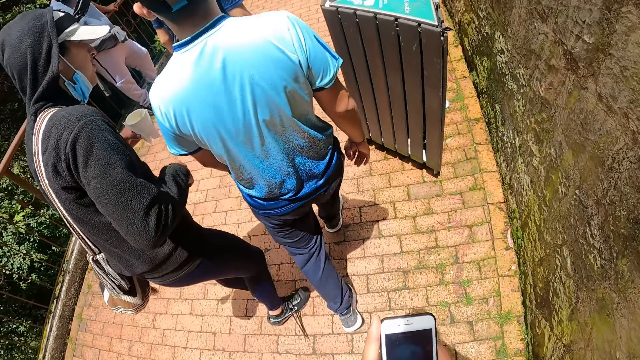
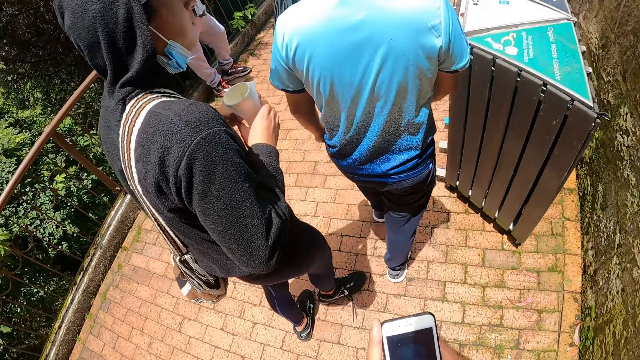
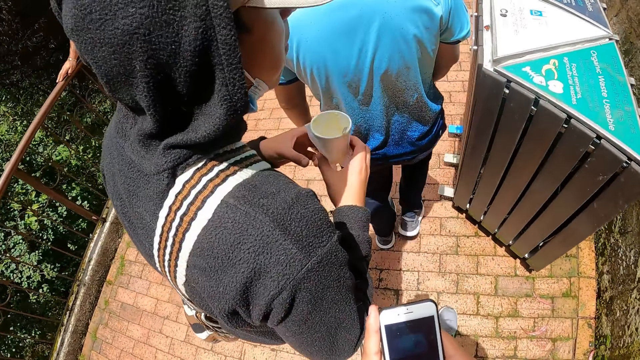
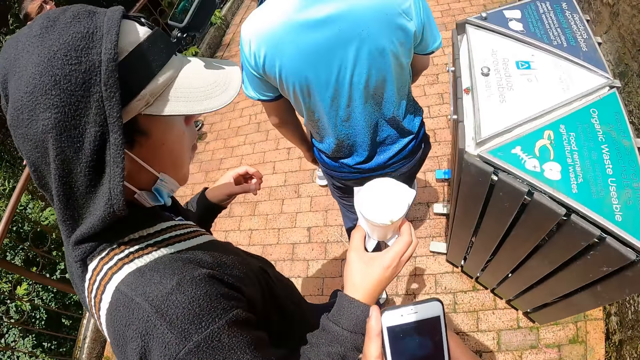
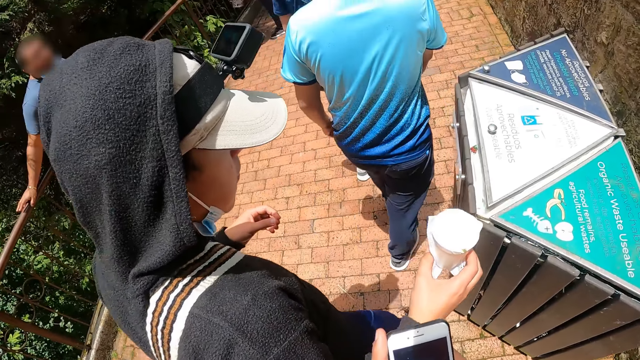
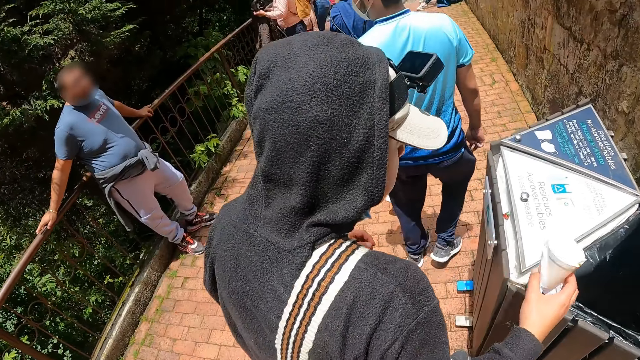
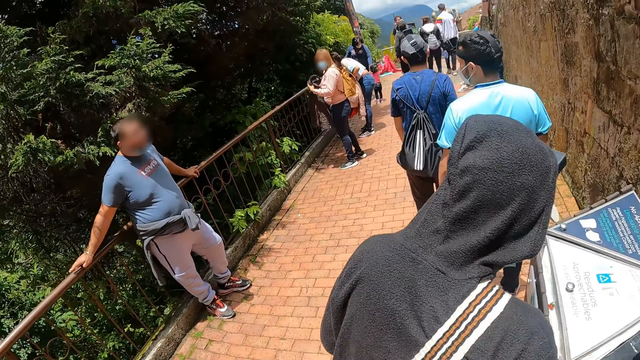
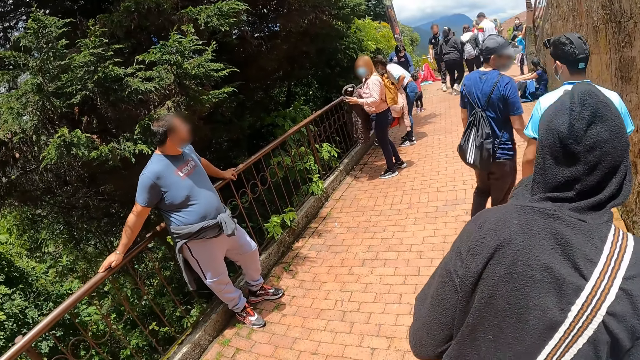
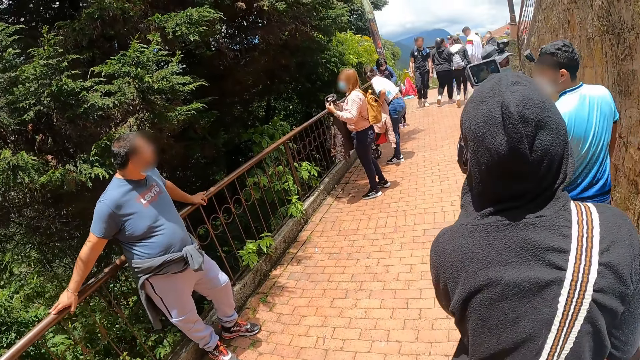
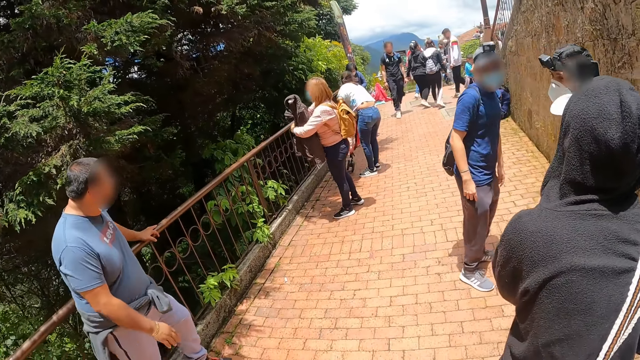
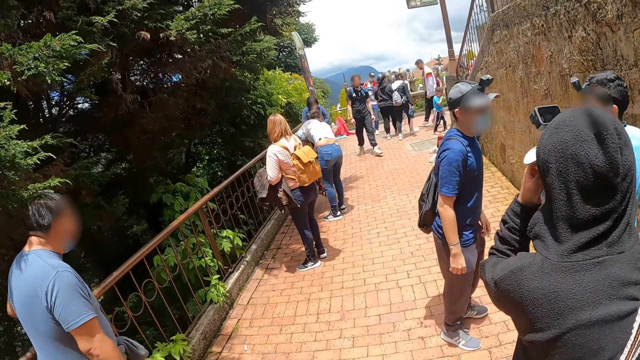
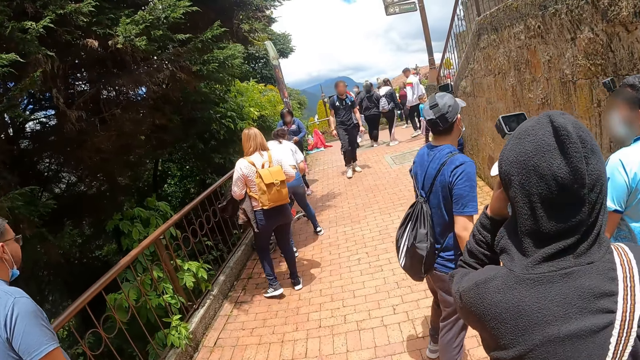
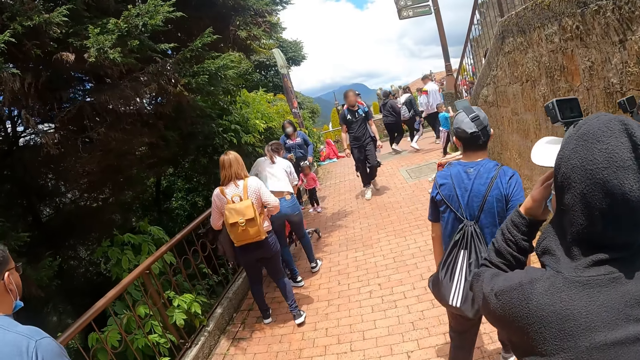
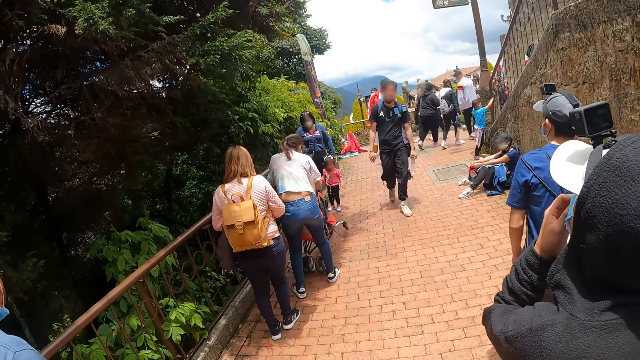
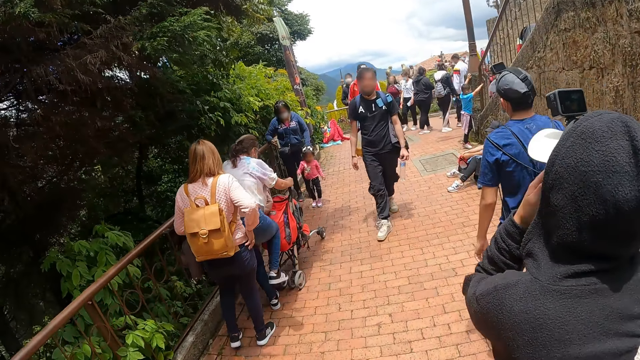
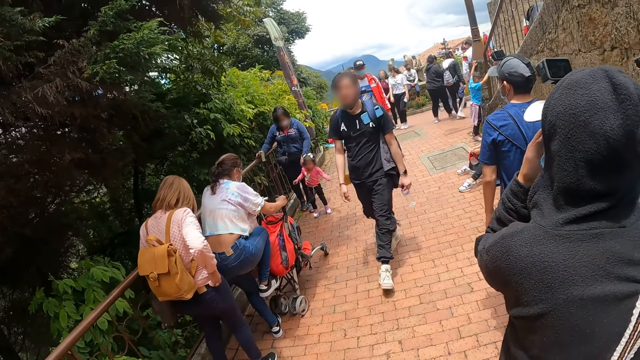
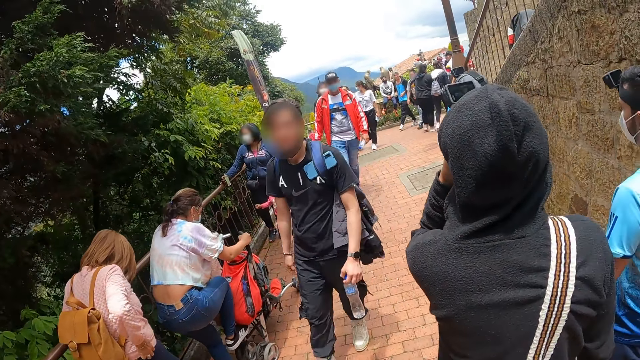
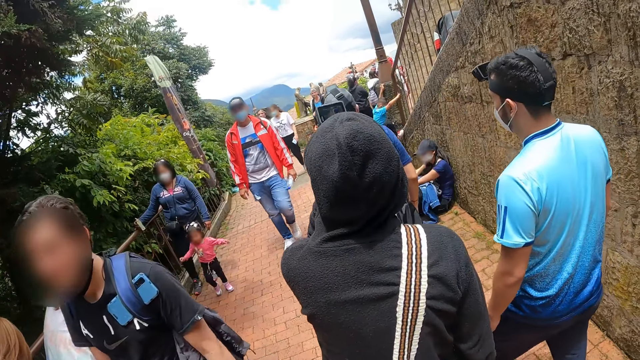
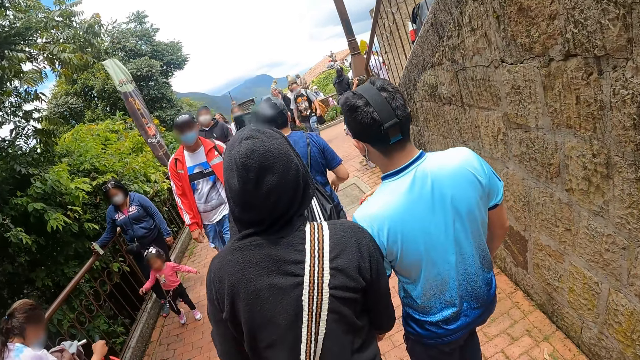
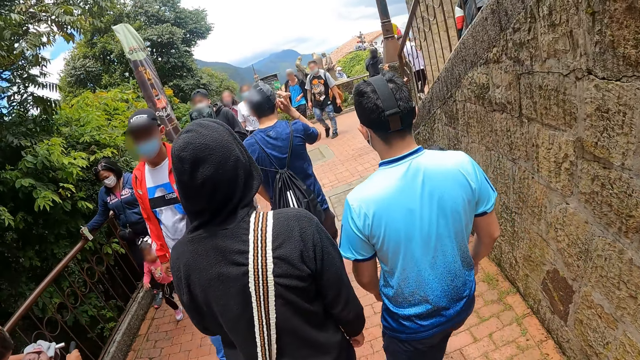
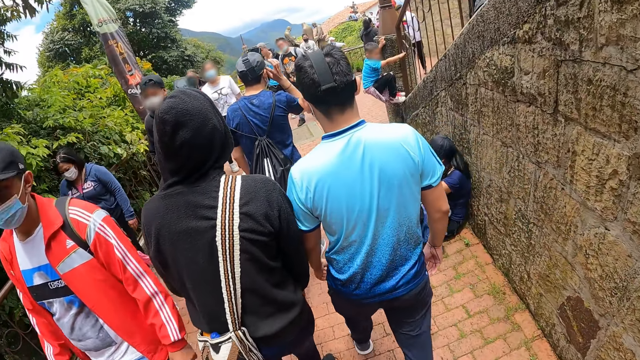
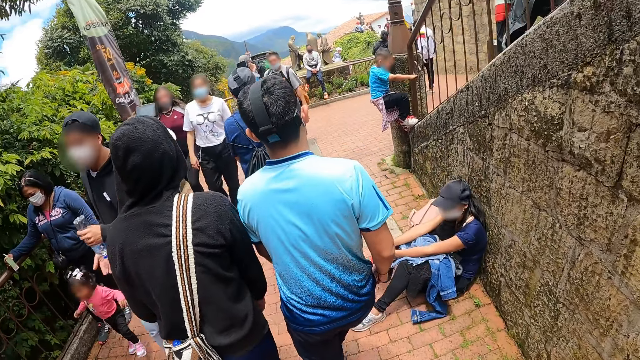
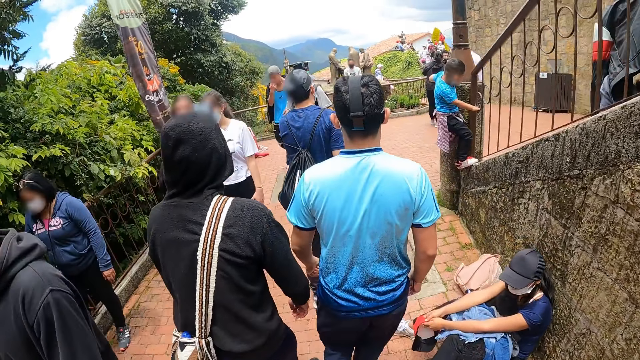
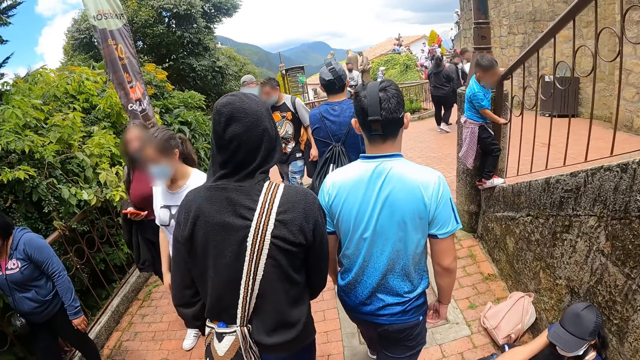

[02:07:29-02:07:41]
The camera wearer stands on the sidewalk. A woman puts a plastic tin in the dustbin. A man trashes the cup of ice cream with his right hand. The camera wearer walks down the sidewalk stairs.

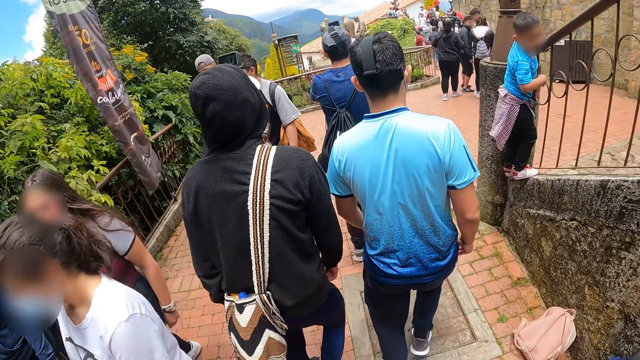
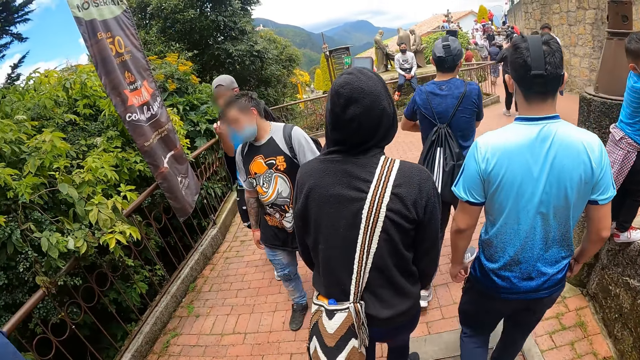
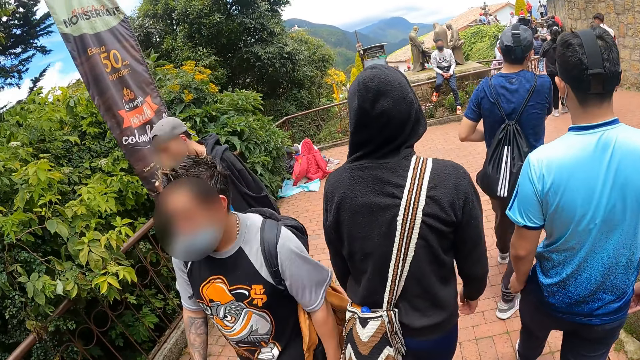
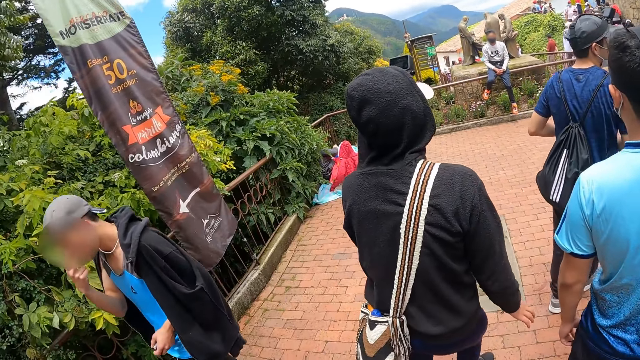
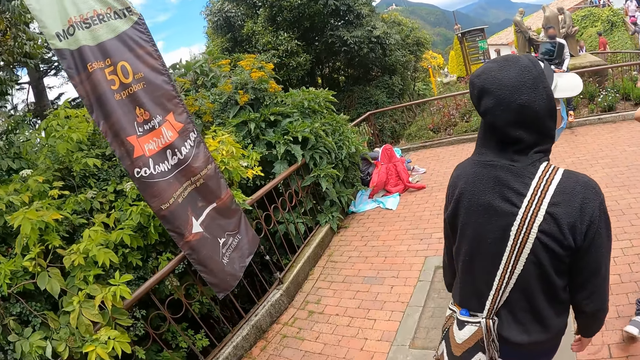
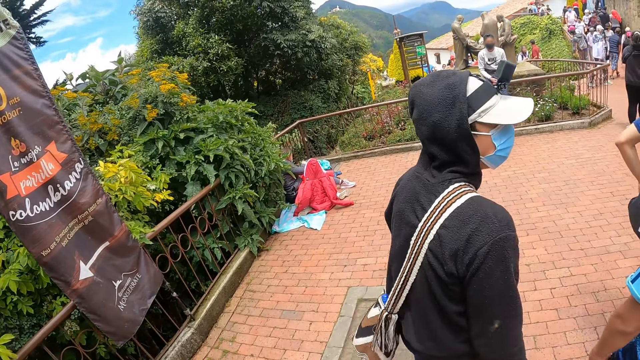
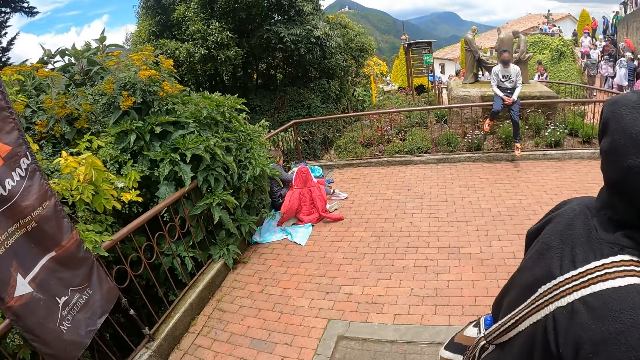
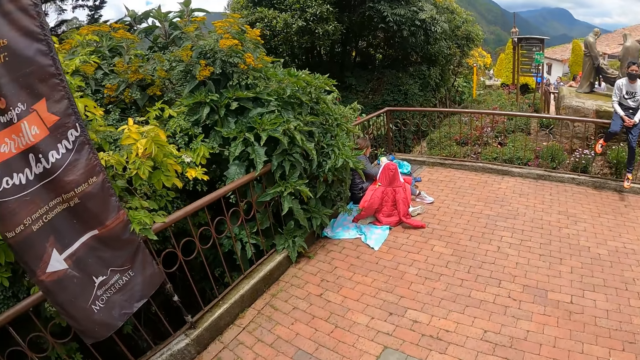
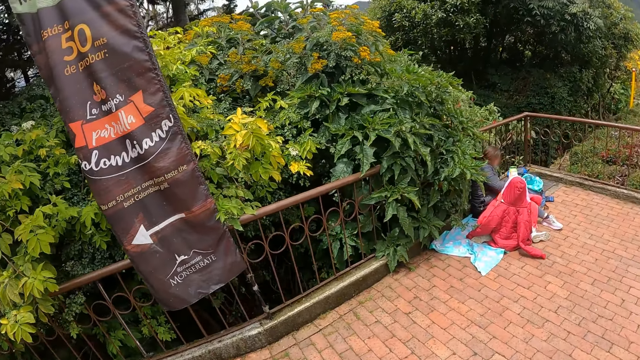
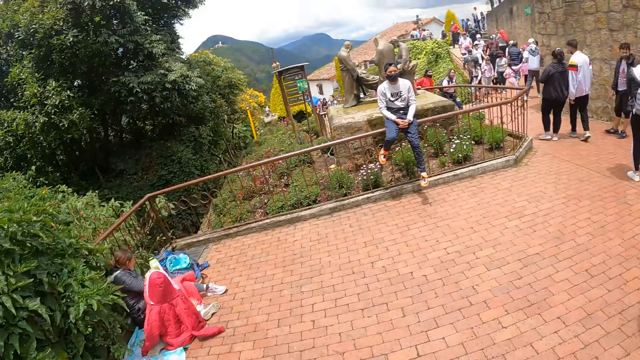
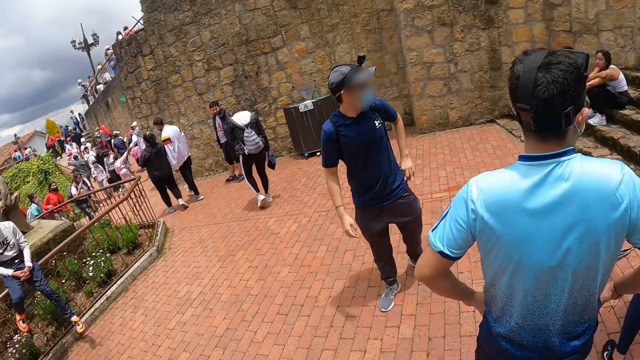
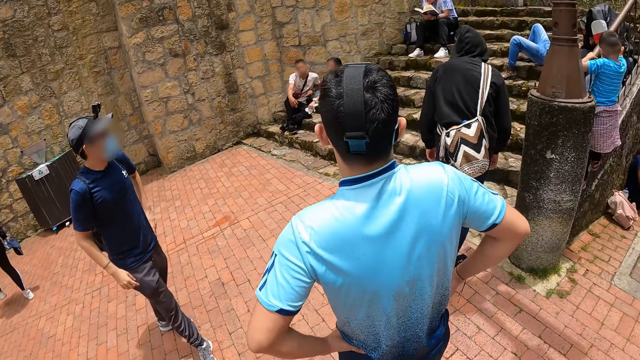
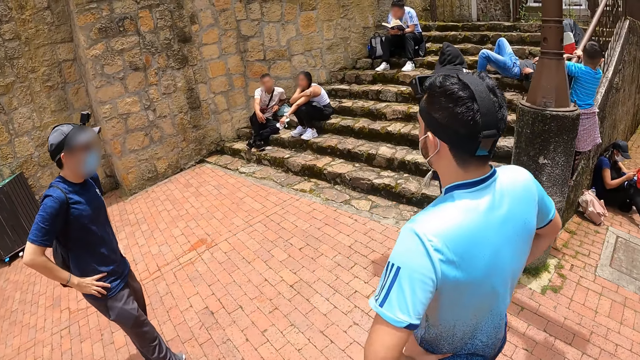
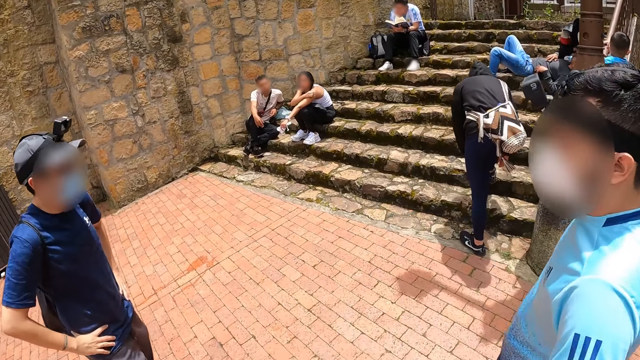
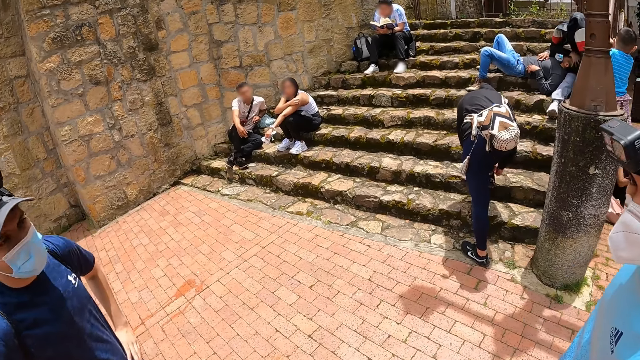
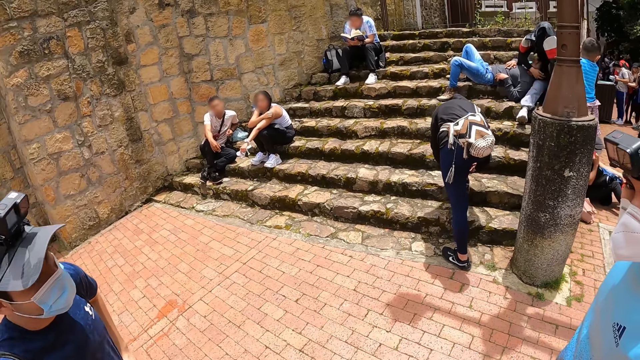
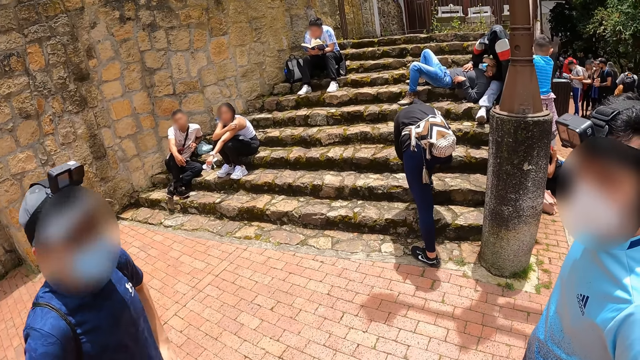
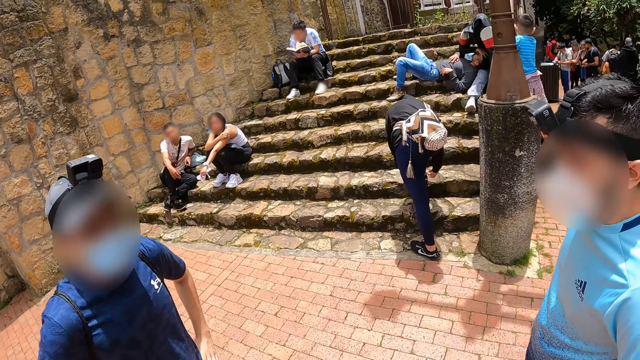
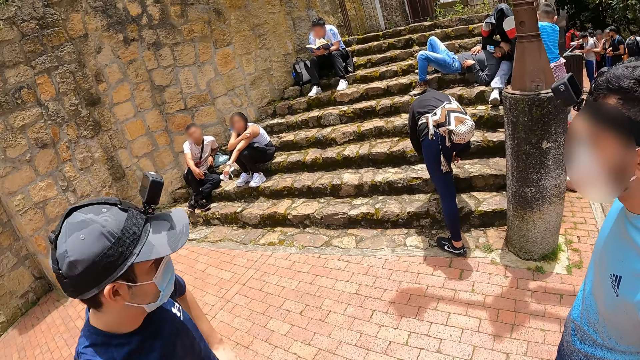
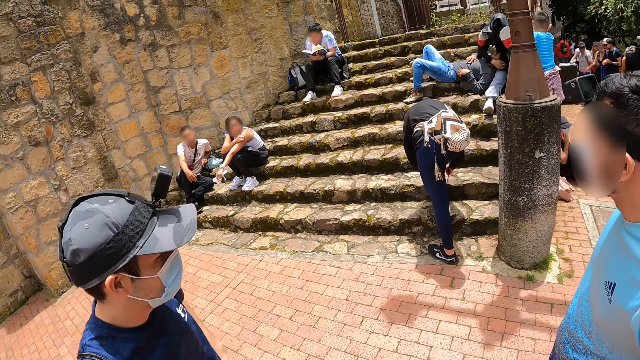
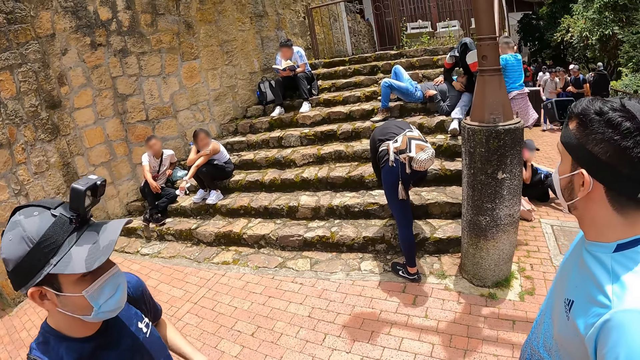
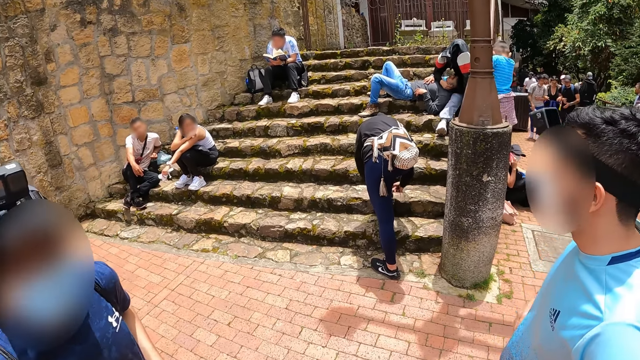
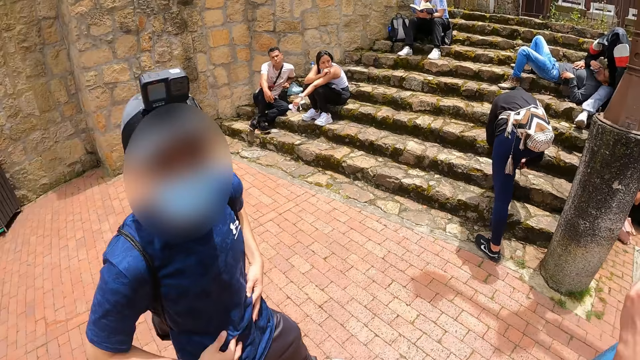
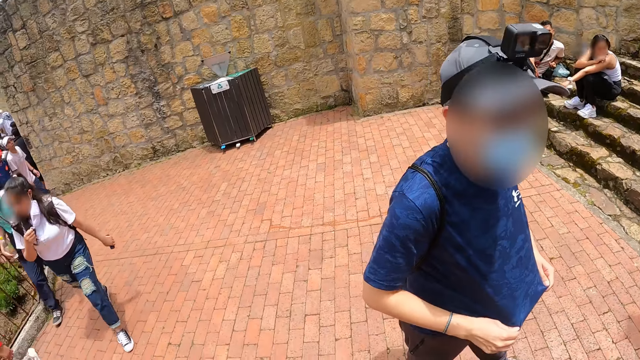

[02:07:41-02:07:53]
The camera wearer stands on the sidewalk. Two men stand on the sidewalk. Another man ties a shoelace with both hands on the stairs.
